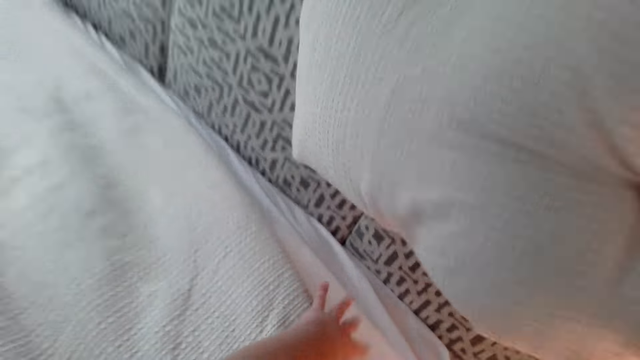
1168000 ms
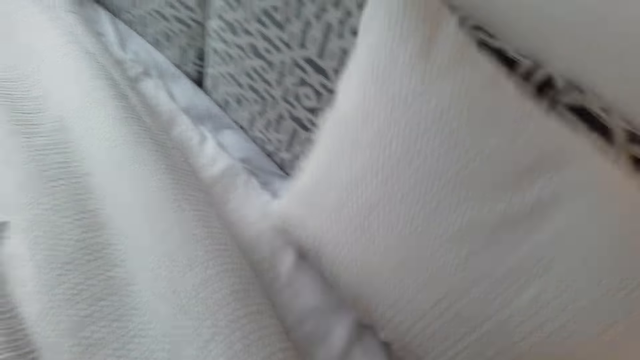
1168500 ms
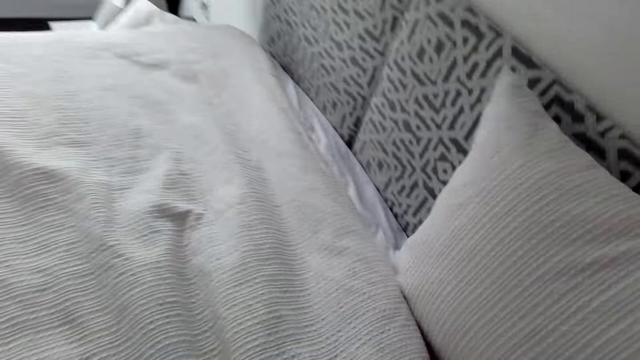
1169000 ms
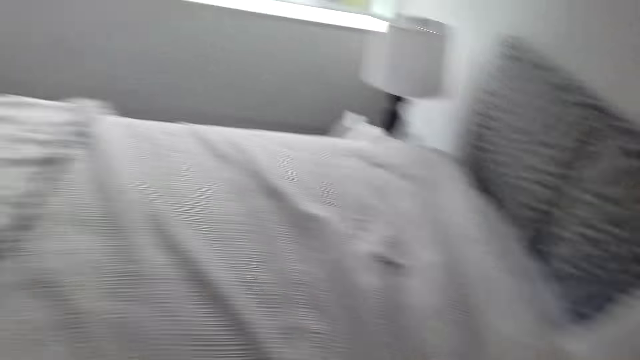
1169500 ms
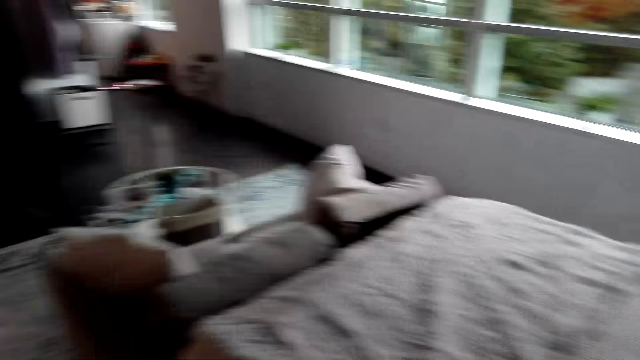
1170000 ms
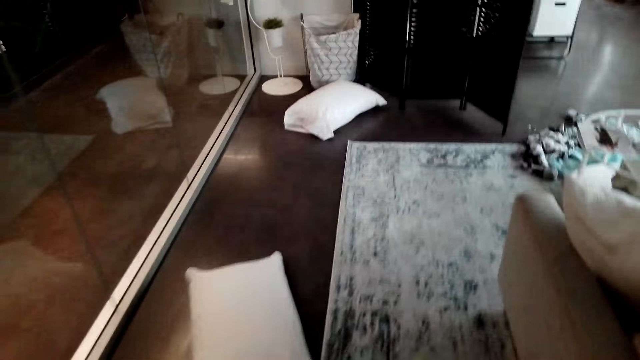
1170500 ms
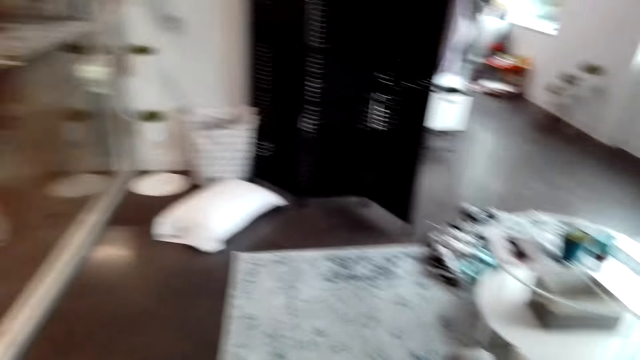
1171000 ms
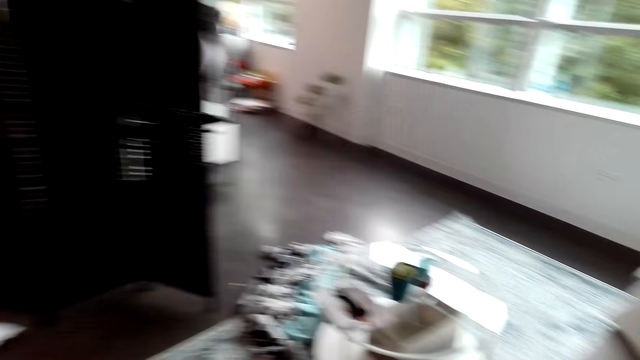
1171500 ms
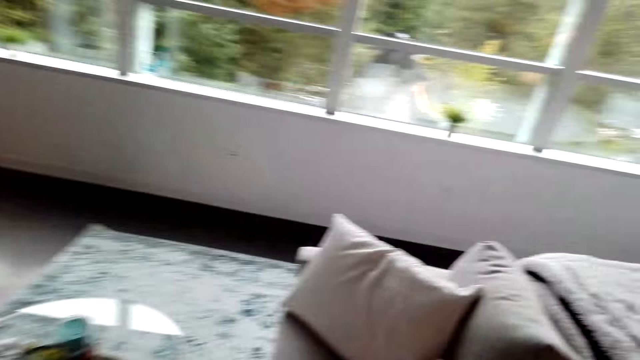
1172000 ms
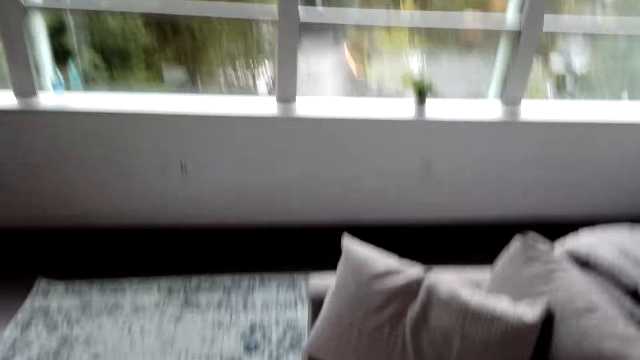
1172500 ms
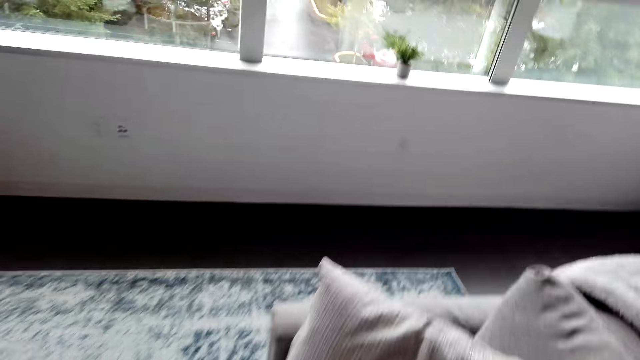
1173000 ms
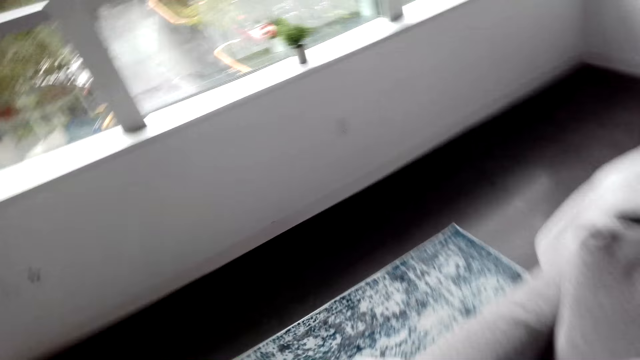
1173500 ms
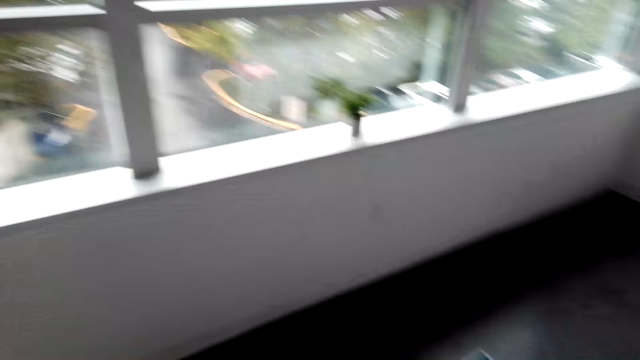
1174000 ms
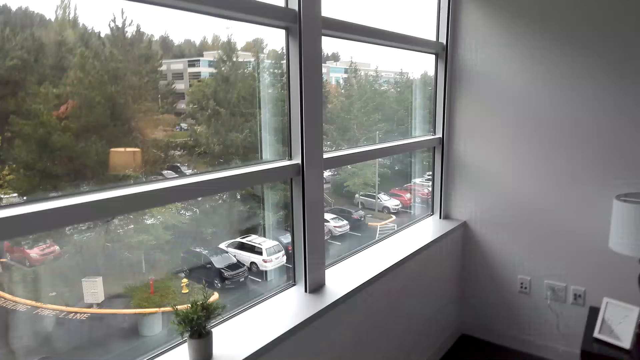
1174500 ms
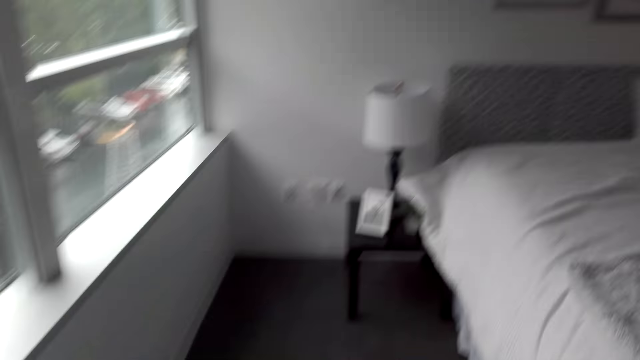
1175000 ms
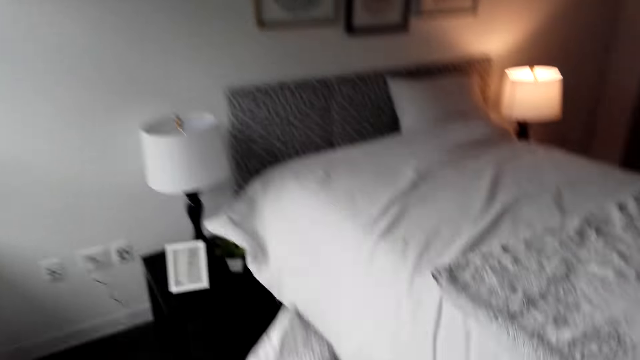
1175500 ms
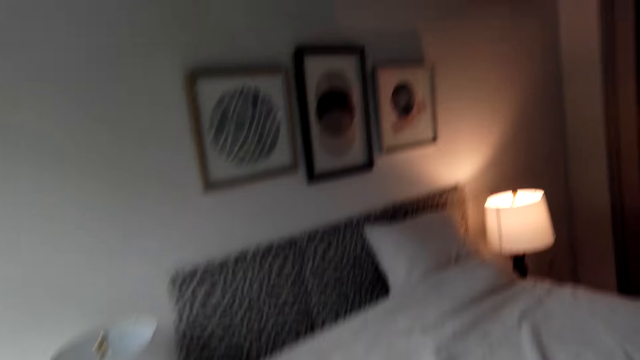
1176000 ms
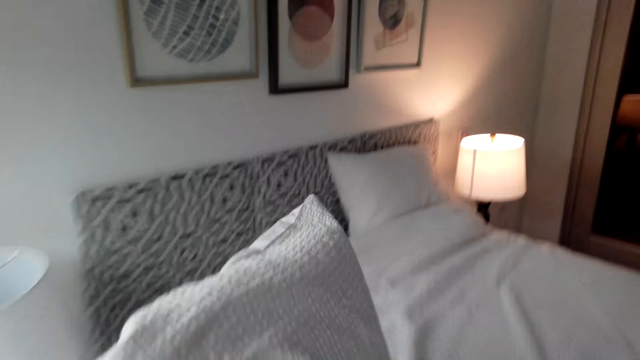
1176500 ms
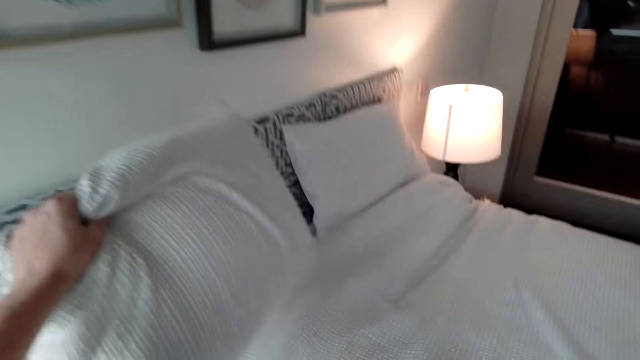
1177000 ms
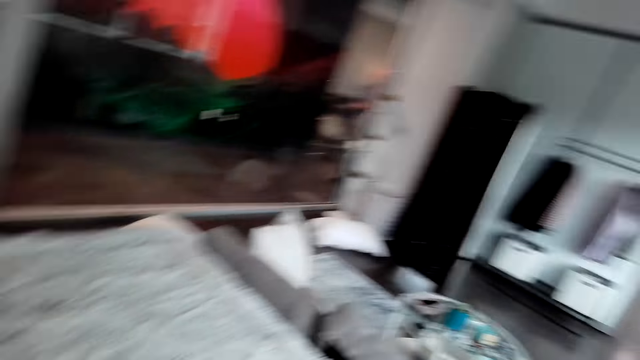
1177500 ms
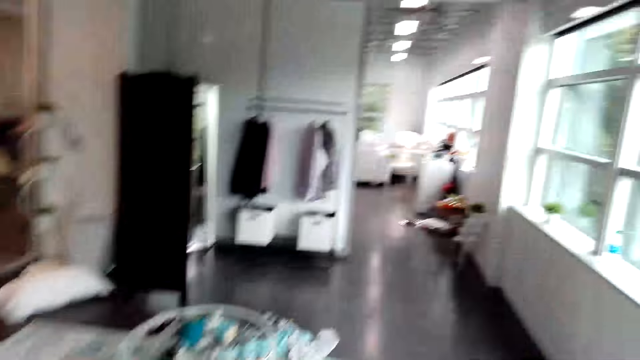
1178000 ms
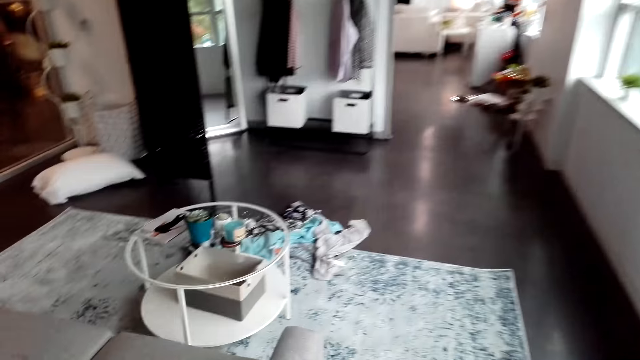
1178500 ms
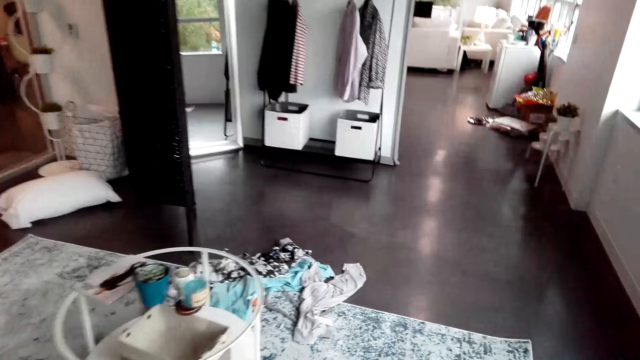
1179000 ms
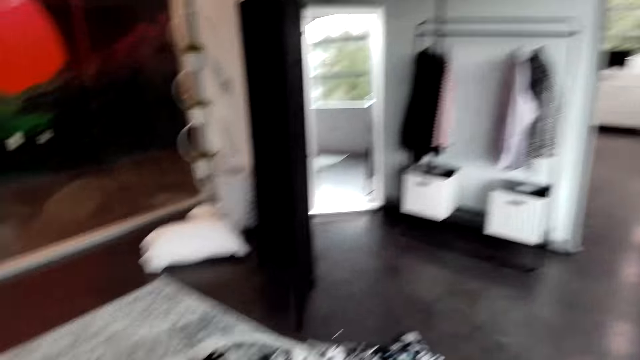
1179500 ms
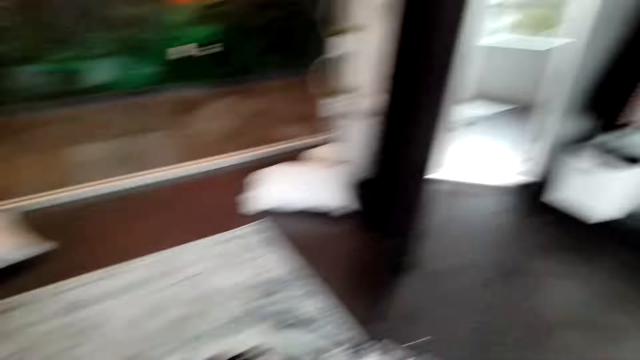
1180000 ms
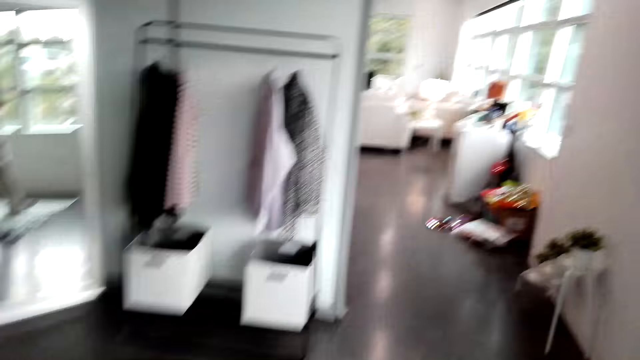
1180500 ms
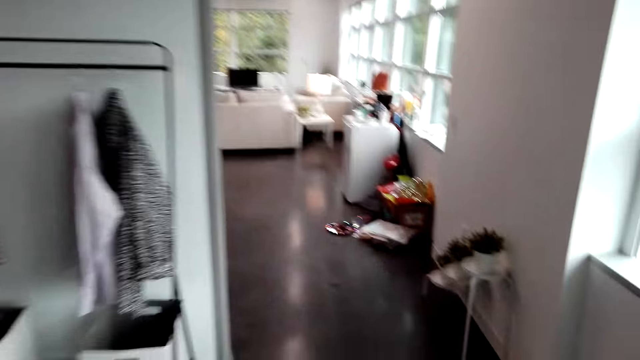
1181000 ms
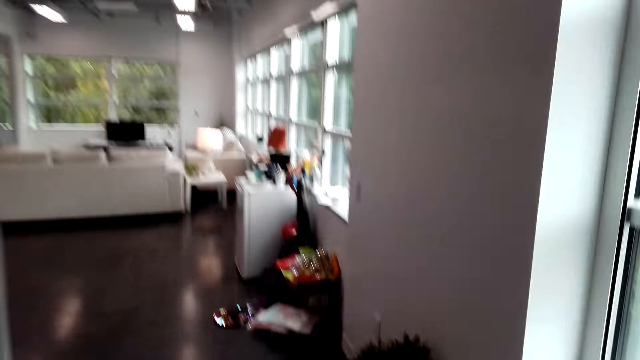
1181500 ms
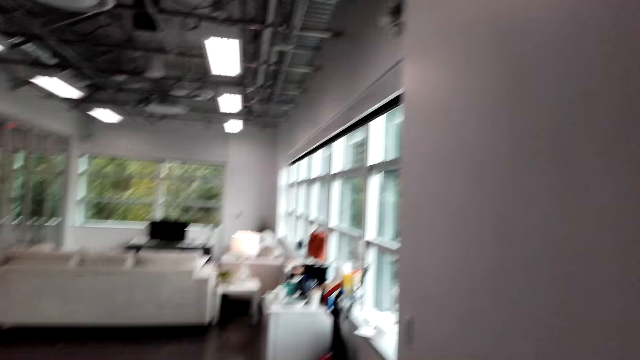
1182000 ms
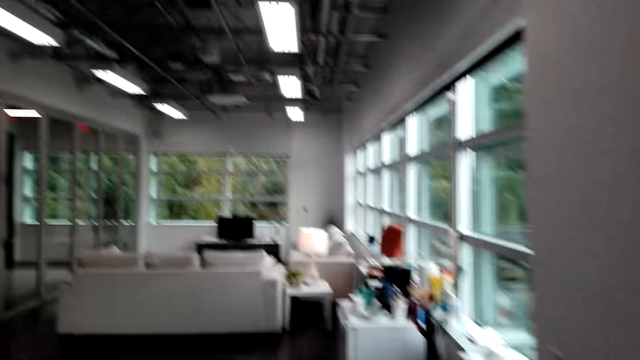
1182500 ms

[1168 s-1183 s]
The camera wearer puts a pillow on the bed. They walk, pick up a pillow, and walk. They put the pillow on the bed. They walk out of the bedroom.

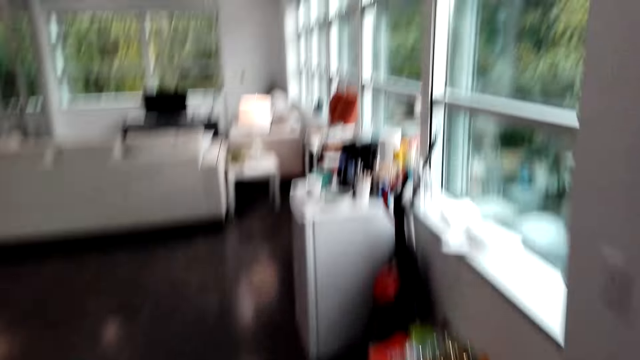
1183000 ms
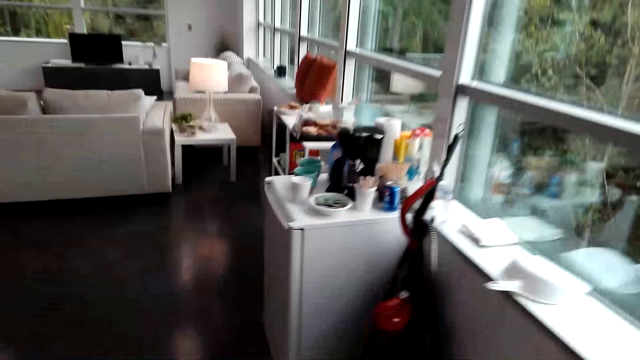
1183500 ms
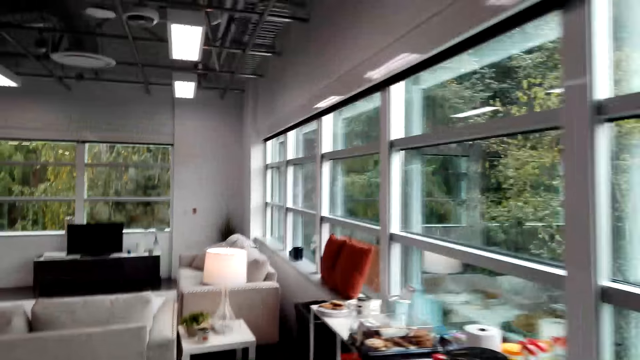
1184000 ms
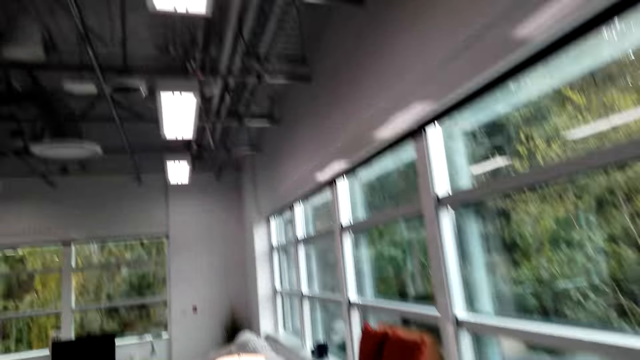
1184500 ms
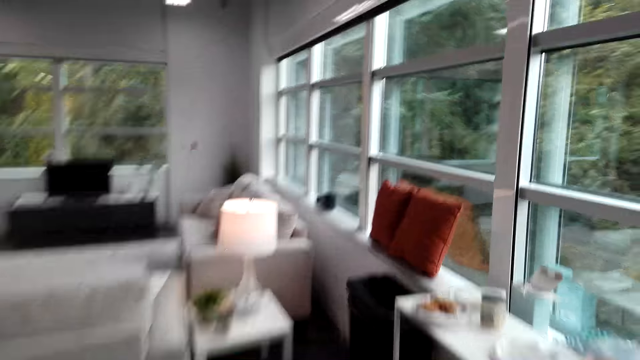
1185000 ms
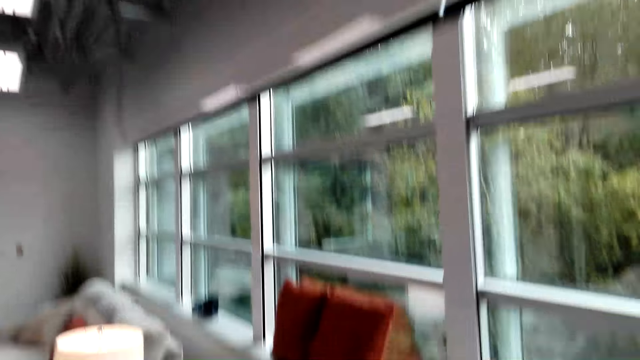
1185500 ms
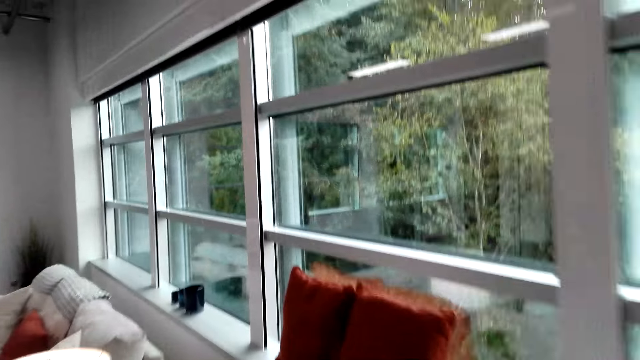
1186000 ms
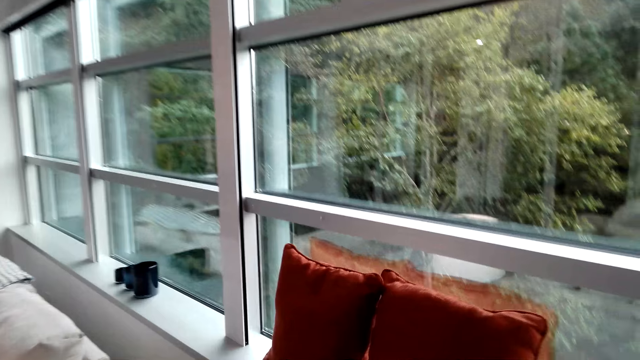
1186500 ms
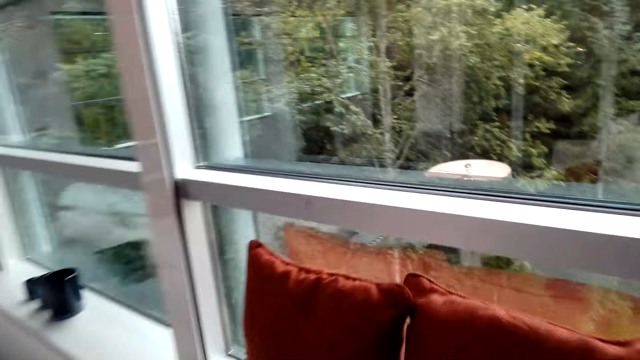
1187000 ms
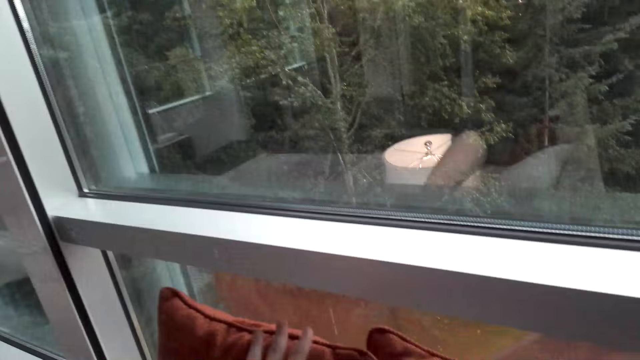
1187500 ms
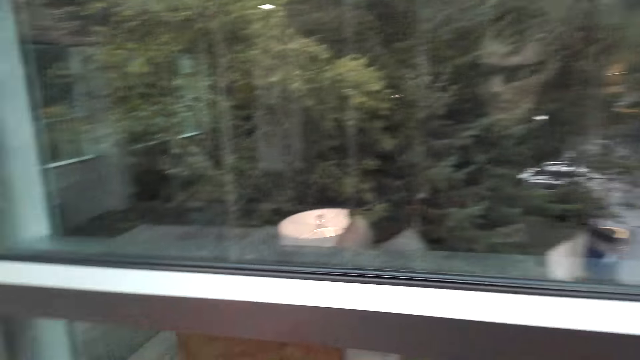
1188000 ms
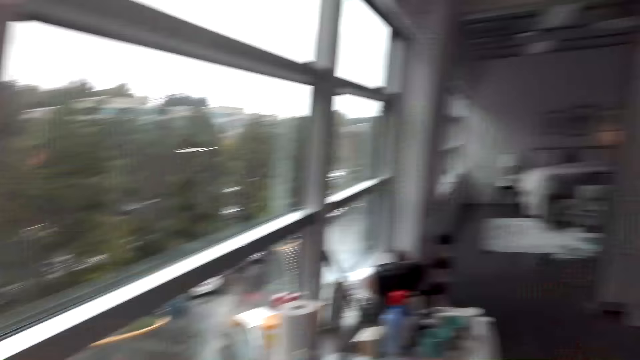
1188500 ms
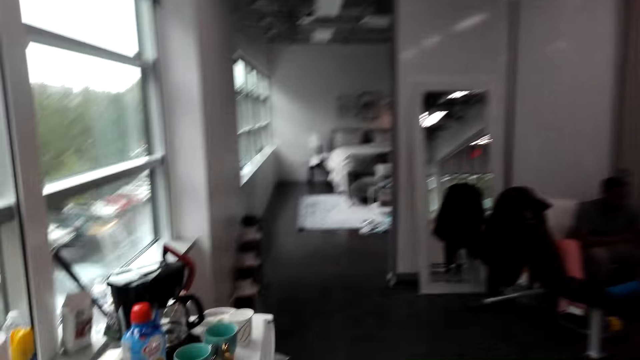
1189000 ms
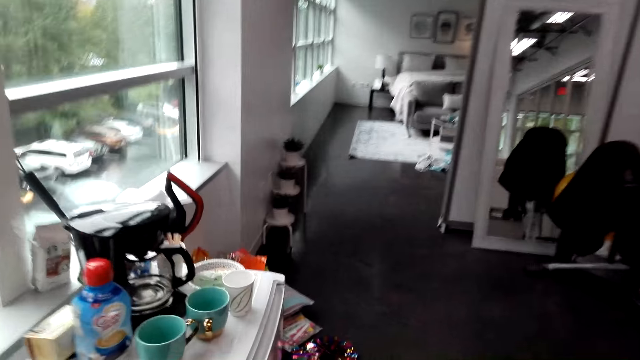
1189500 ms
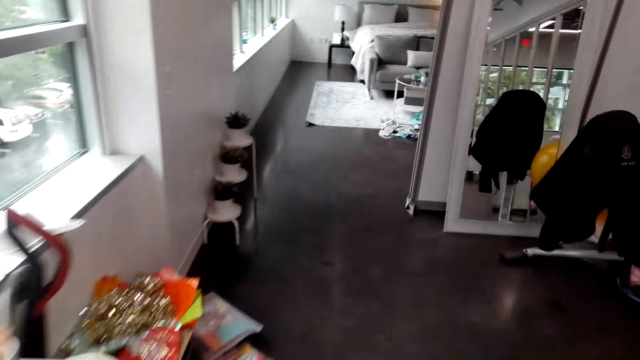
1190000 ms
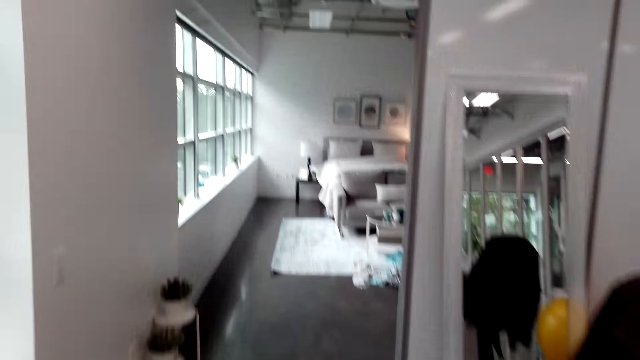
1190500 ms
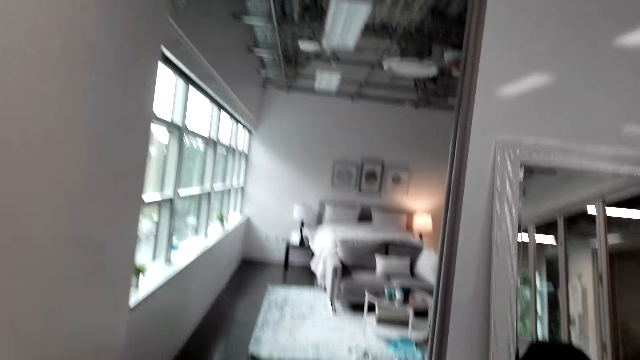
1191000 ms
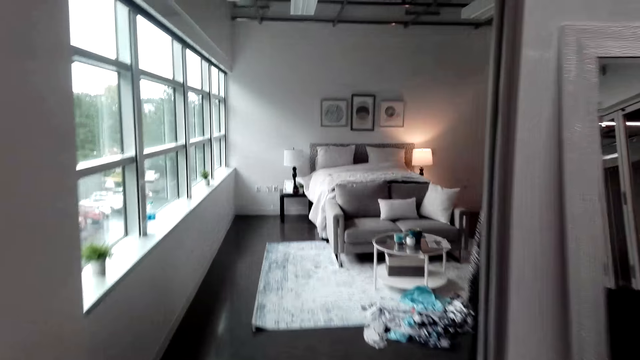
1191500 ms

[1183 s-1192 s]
The camera wearer picks up the pillows on the window. They walk to the bedroom.
